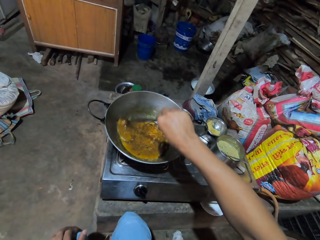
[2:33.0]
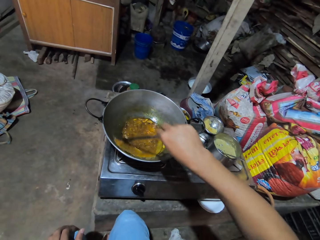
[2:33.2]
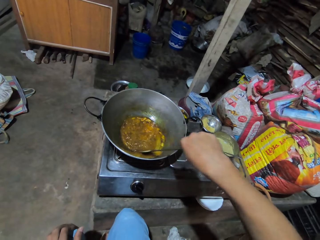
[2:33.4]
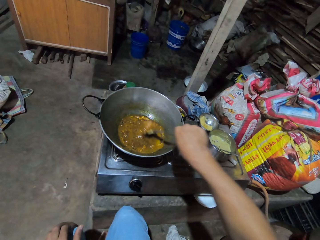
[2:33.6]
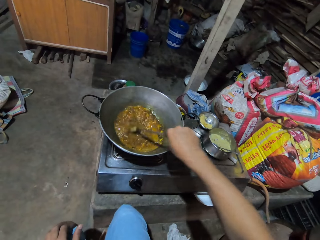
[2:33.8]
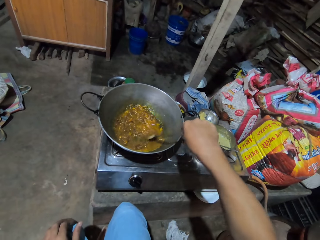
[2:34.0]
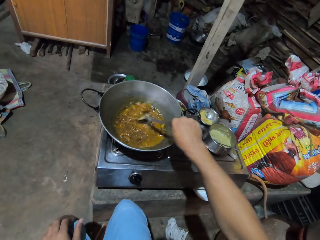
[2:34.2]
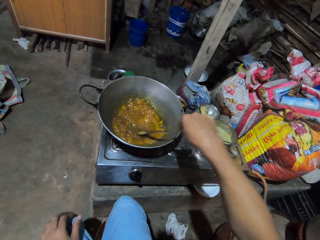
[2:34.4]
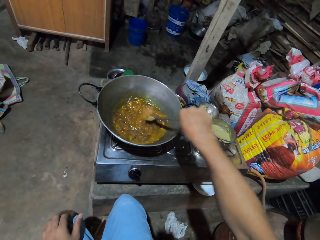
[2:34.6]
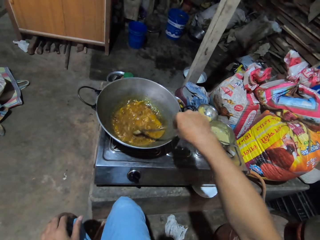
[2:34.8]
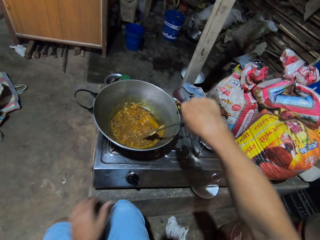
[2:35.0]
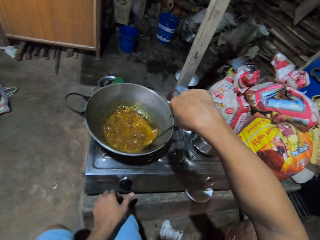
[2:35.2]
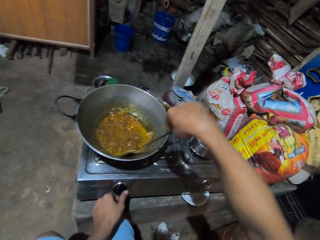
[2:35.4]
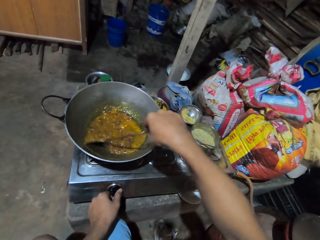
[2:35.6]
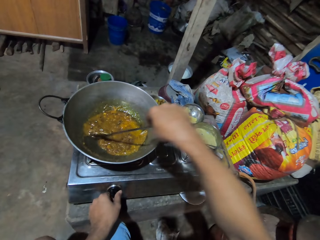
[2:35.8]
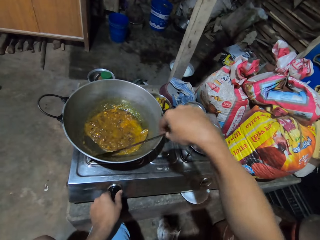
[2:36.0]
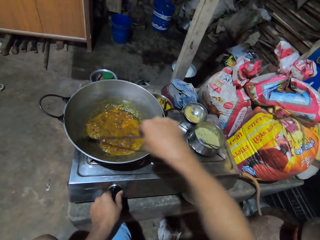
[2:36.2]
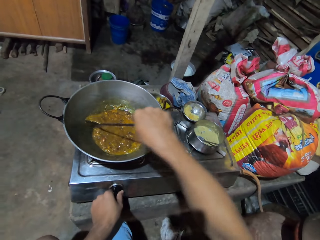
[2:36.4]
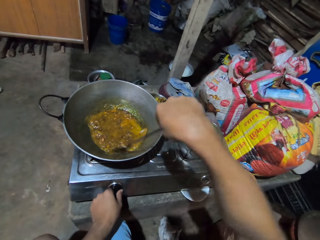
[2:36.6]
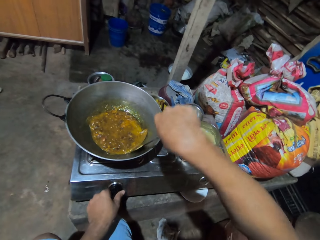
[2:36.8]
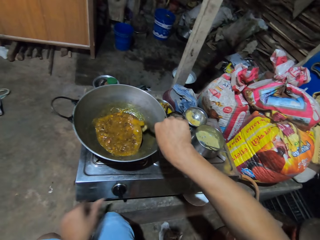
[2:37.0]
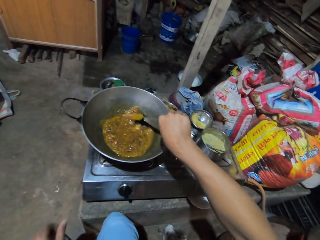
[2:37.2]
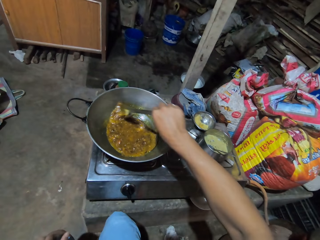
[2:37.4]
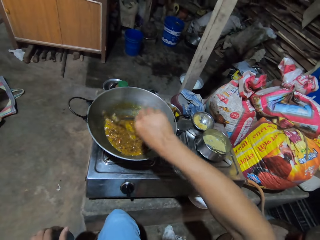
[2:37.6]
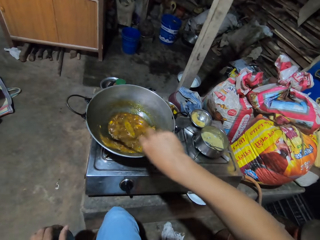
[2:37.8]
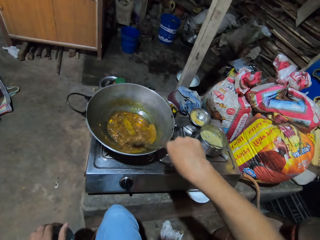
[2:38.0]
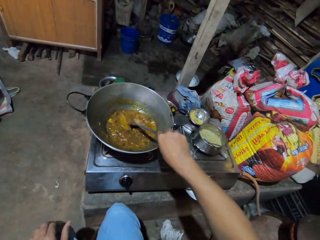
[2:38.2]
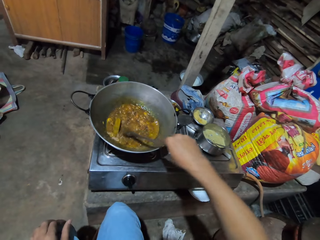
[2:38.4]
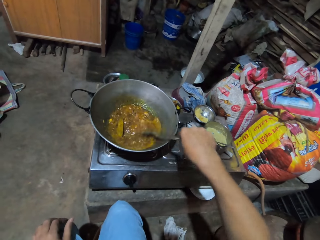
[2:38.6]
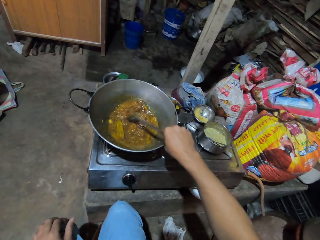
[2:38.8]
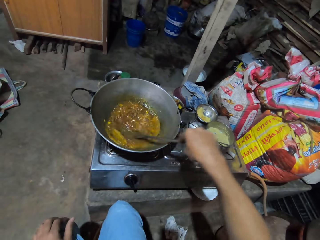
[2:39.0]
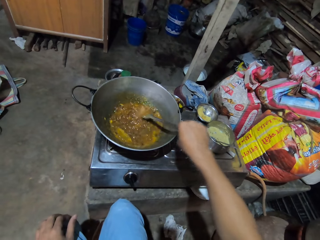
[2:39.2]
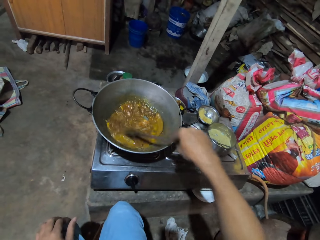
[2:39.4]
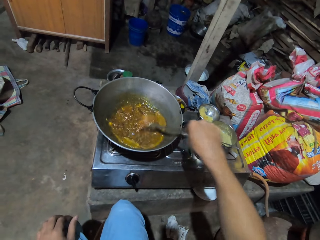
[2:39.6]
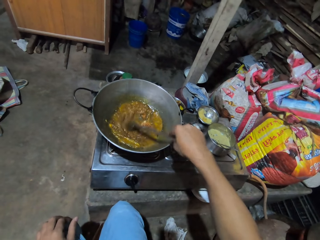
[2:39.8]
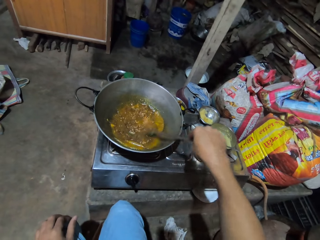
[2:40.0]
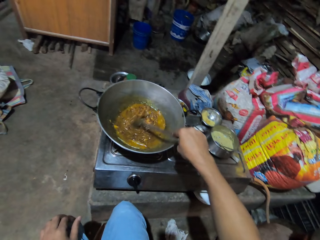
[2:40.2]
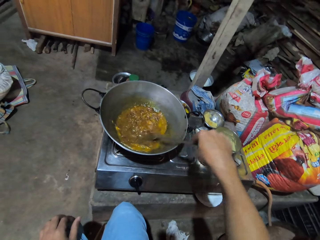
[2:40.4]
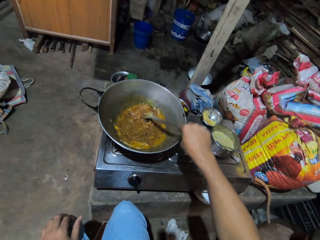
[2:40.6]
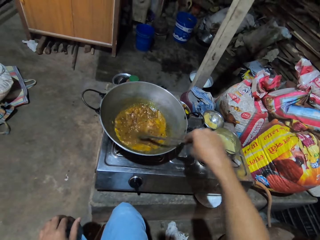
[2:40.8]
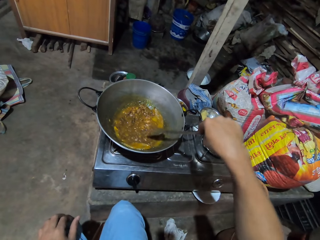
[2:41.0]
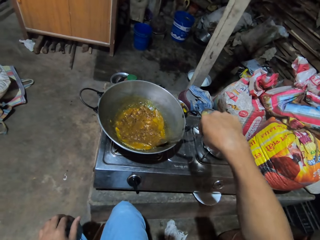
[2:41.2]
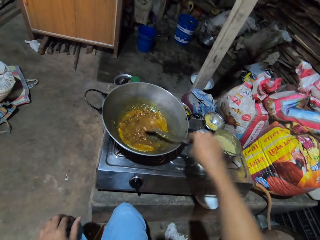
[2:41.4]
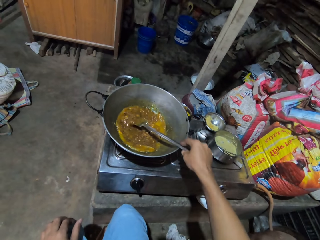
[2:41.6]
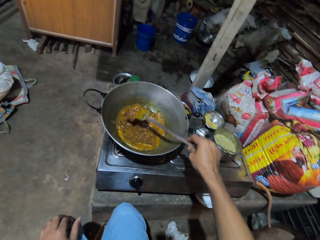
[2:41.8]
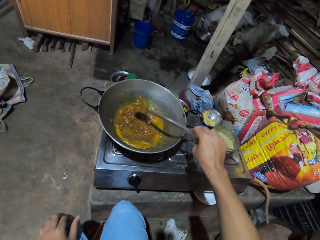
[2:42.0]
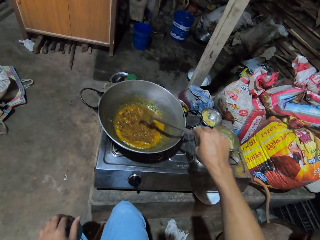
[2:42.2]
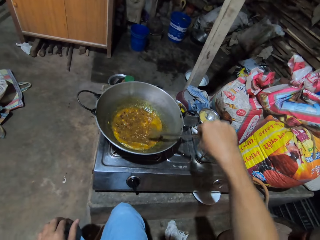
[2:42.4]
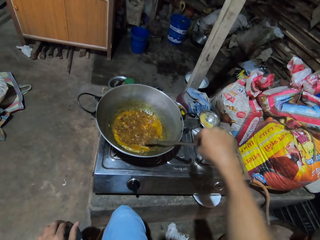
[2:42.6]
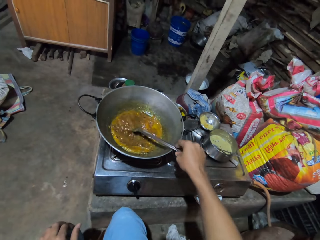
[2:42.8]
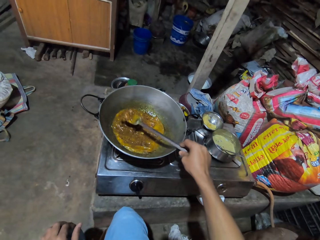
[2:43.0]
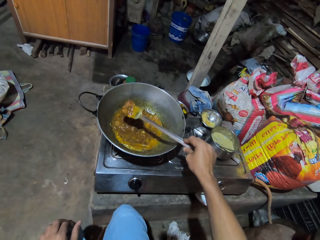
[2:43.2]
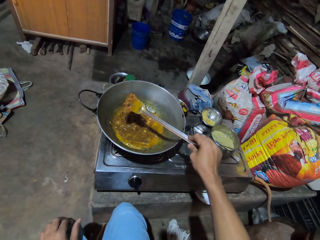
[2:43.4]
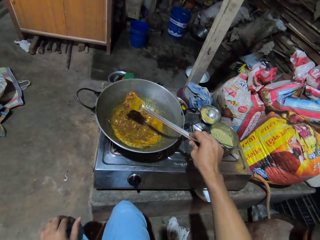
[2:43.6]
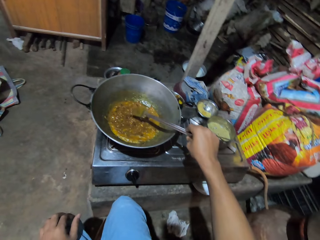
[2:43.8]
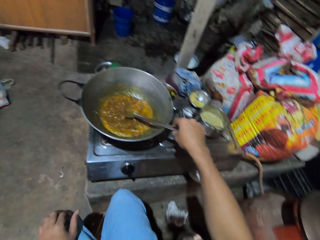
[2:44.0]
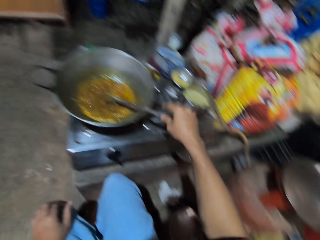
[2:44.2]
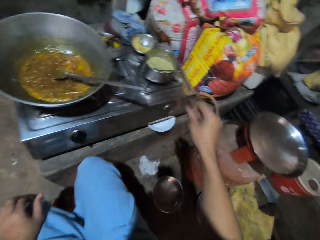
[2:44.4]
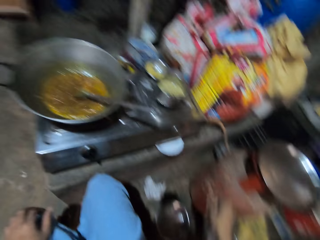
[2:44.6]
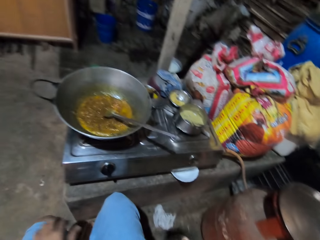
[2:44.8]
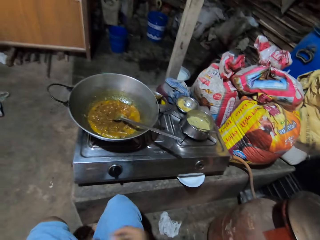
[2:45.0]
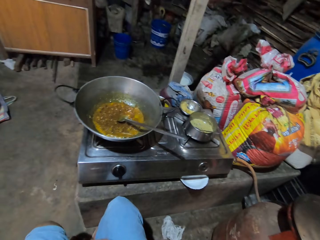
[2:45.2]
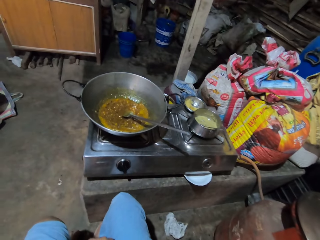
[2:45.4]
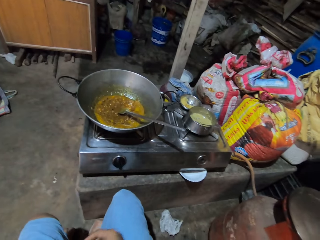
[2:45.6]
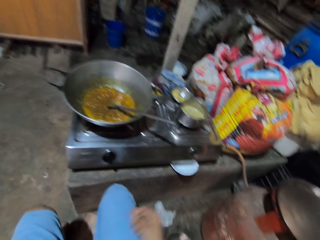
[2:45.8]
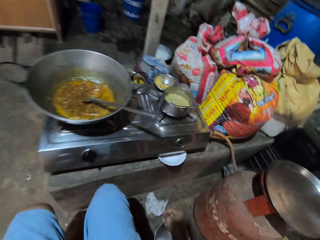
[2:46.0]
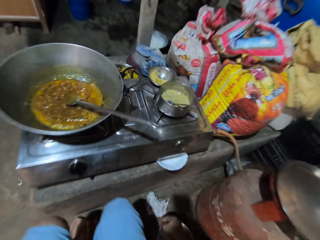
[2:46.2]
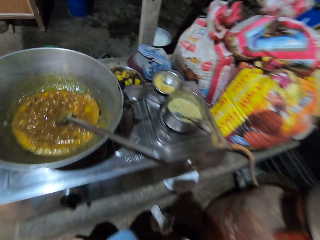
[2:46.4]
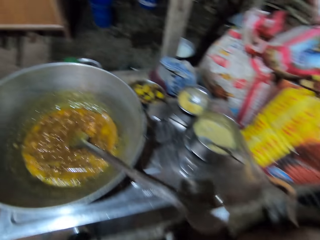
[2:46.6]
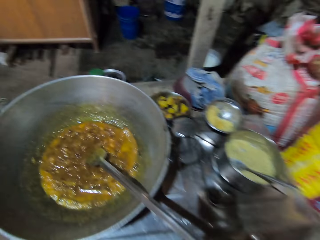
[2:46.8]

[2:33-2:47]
The camera wearer regulates the cooker. They stir the food in the pan with a metal spoon. They put the spatula on the pan.

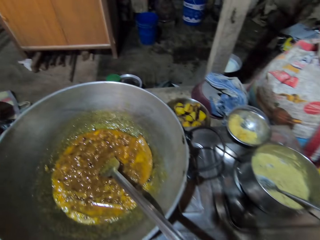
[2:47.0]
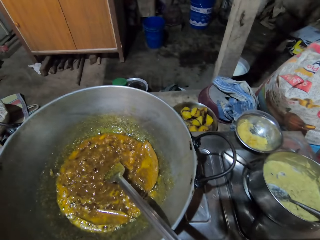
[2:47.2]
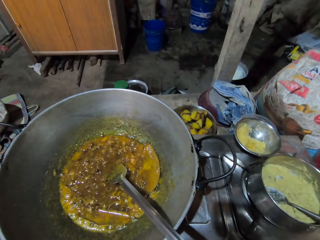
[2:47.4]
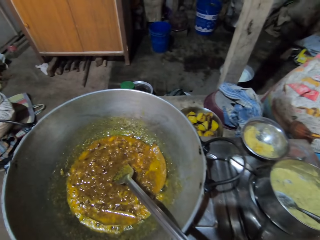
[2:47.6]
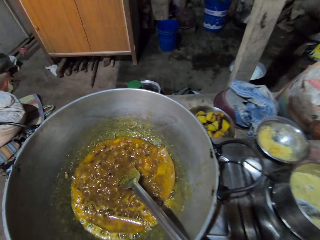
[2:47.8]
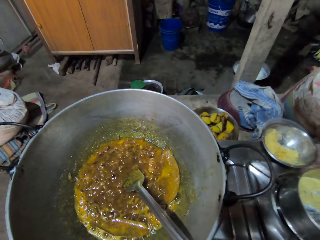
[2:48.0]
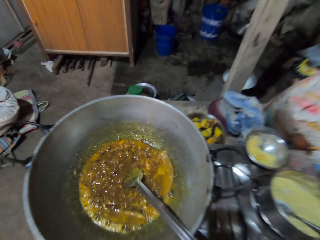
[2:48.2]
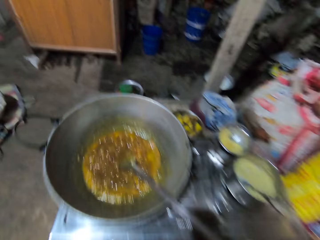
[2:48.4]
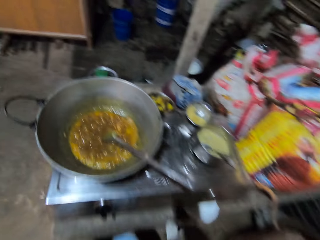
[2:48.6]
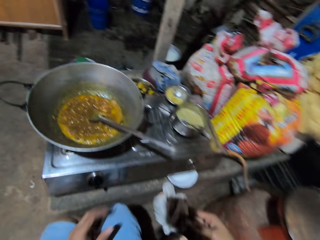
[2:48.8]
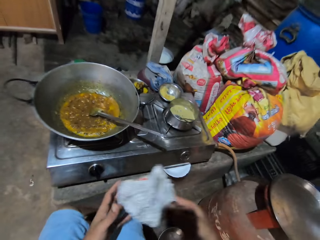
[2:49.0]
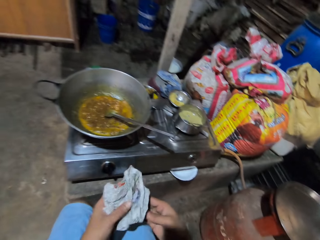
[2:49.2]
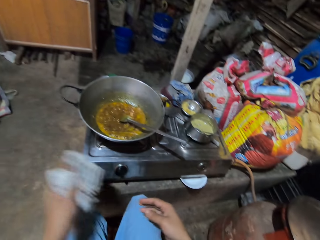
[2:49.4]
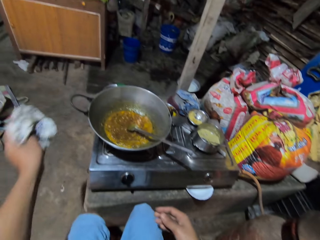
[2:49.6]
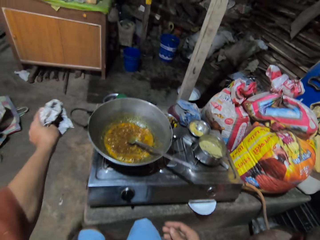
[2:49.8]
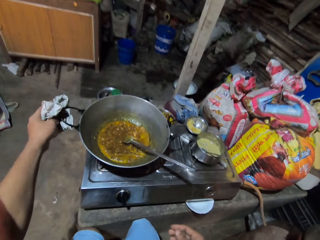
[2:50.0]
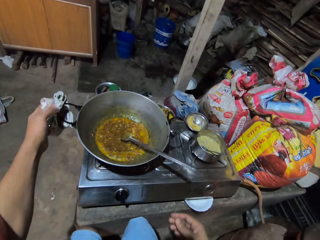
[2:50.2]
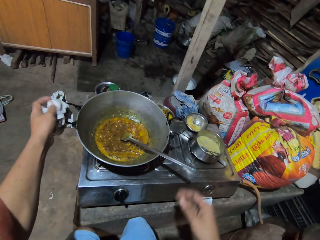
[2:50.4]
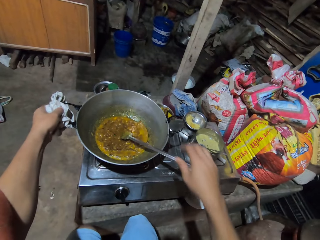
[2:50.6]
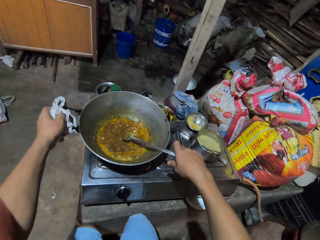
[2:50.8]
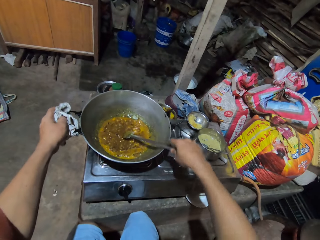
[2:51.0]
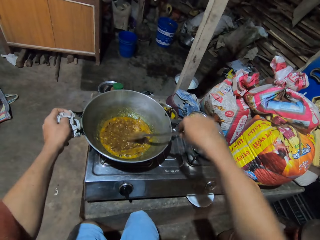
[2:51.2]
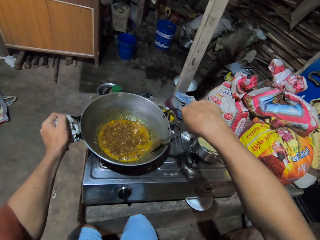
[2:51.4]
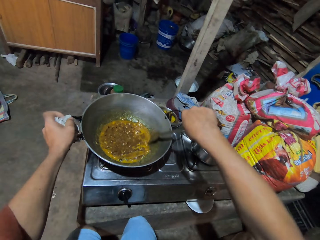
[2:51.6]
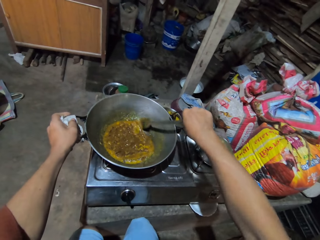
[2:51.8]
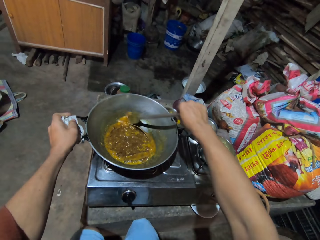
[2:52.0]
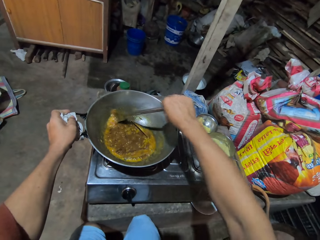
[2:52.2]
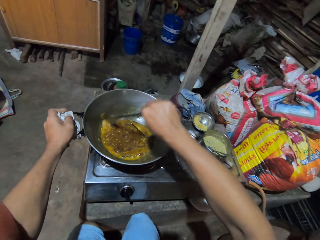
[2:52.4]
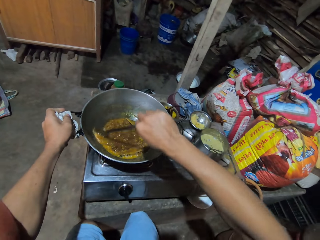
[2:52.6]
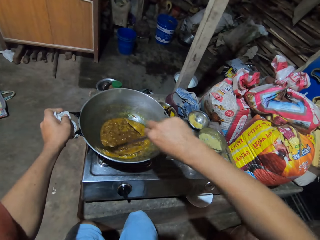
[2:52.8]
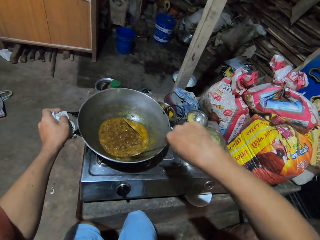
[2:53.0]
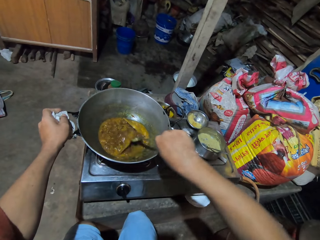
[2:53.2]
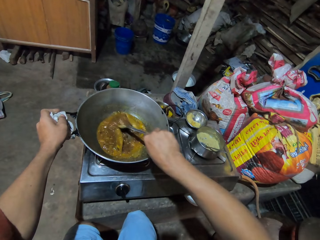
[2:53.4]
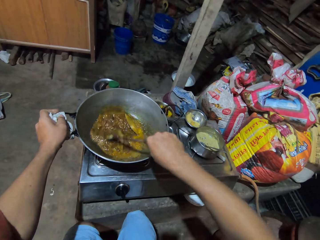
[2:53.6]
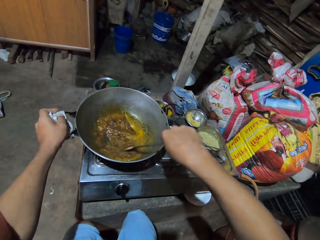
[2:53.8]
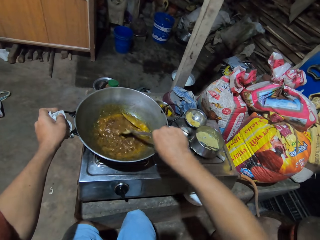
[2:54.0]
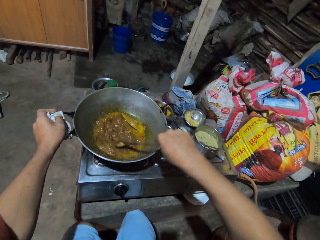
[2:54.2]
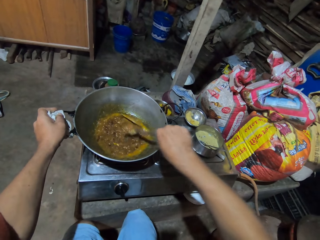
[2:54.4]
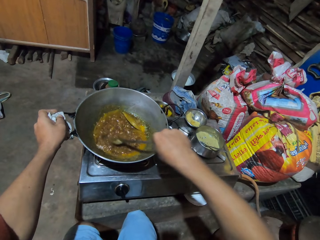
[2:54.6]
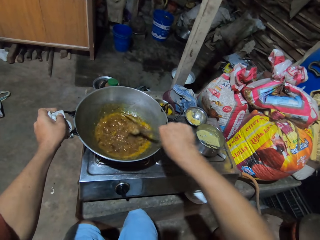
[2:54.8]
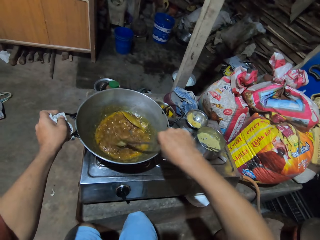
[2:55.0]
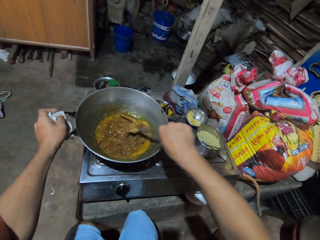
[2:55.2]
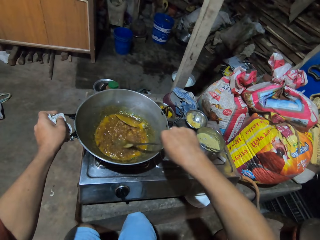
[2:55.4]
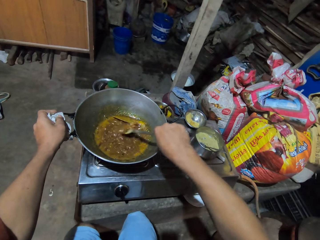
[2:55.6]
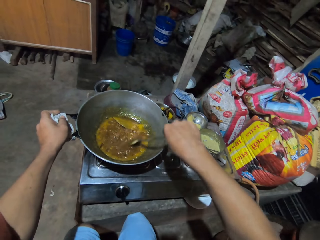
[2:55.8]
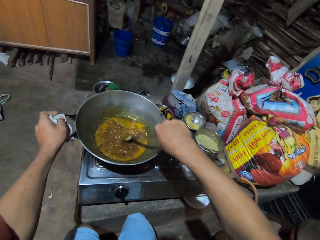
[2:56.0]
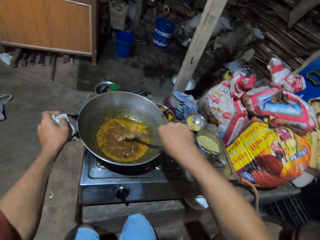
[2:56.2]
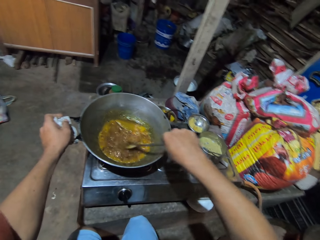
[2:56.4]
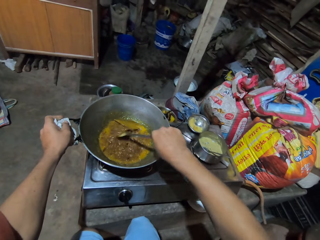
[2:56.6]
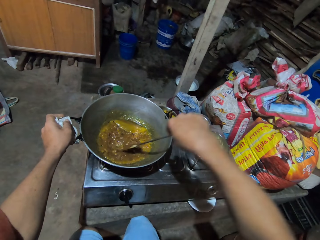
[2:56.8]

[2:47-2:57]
The camera wearer picks up a piece of paper. They hold the pan handle with the paper. They stir the food in the pan with a metal spoon.
